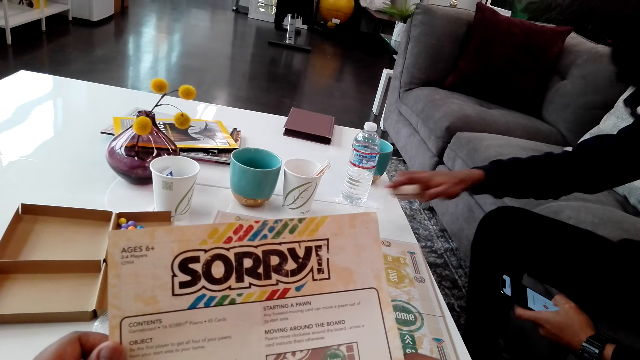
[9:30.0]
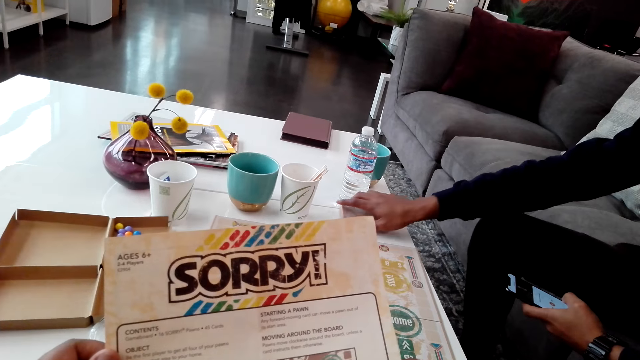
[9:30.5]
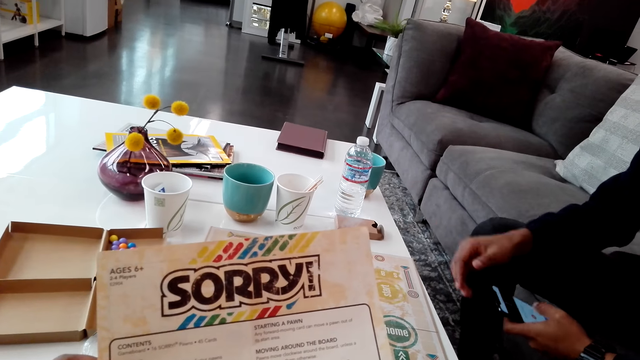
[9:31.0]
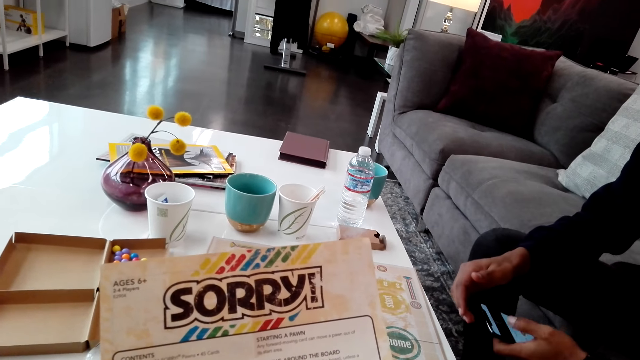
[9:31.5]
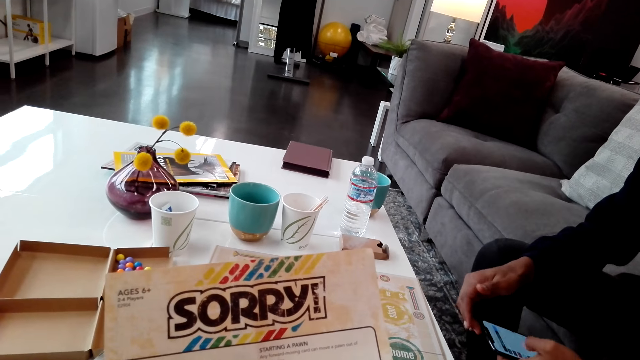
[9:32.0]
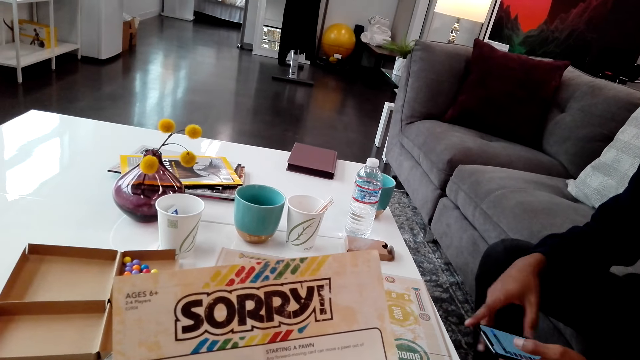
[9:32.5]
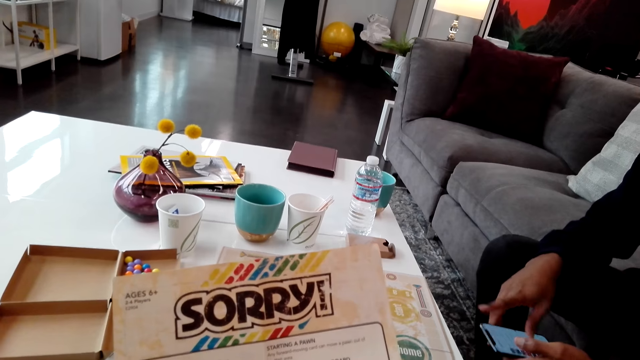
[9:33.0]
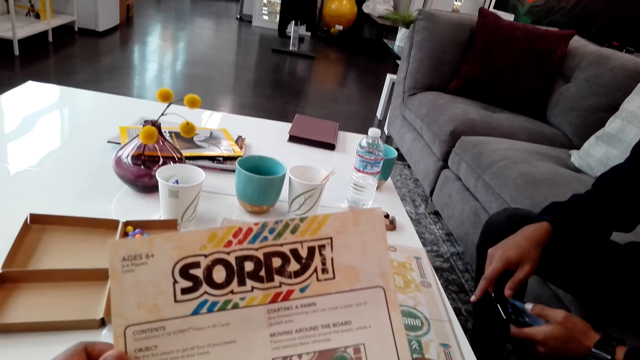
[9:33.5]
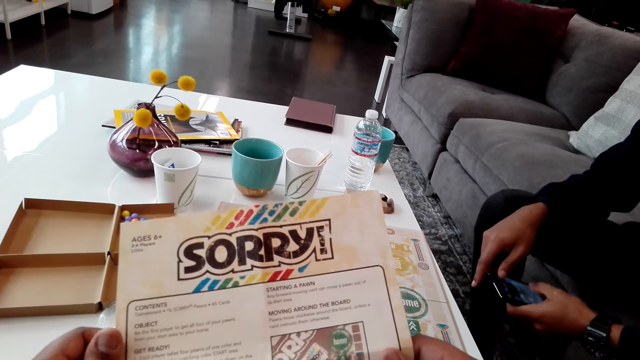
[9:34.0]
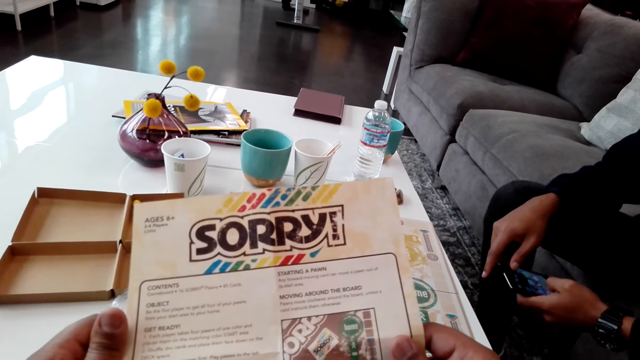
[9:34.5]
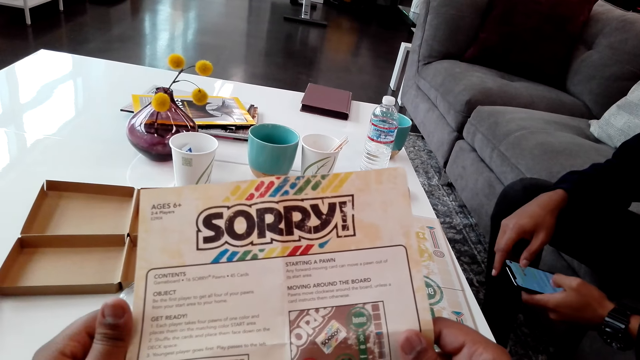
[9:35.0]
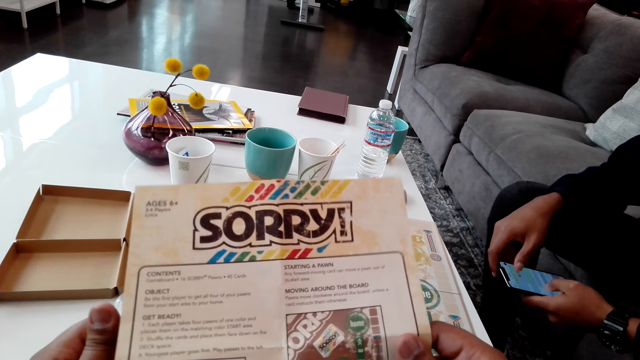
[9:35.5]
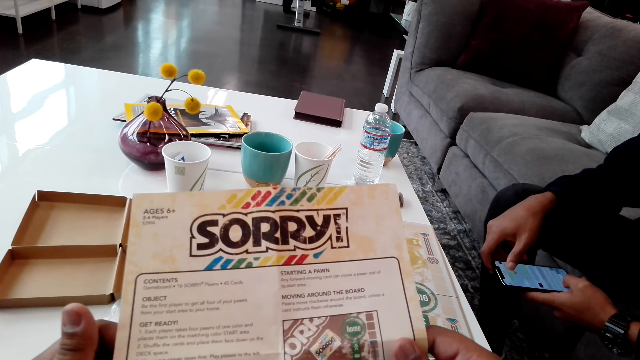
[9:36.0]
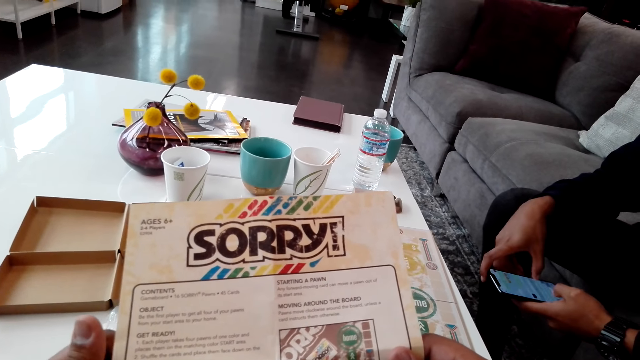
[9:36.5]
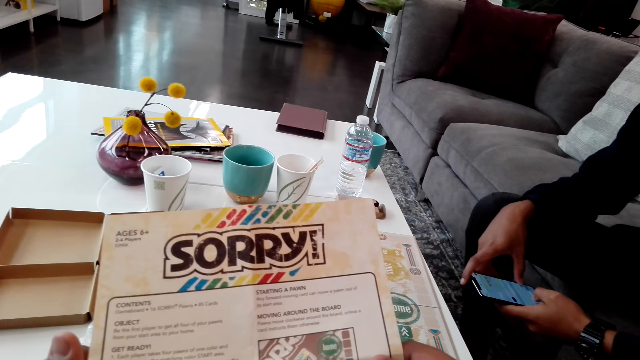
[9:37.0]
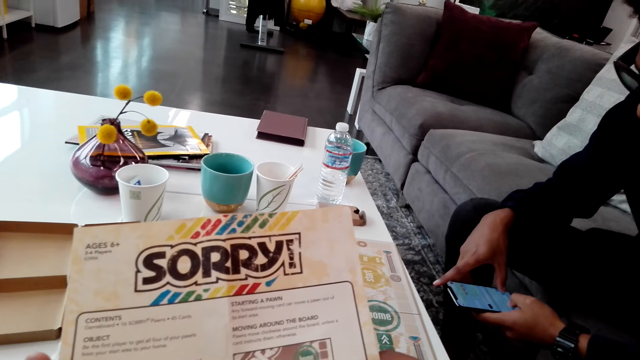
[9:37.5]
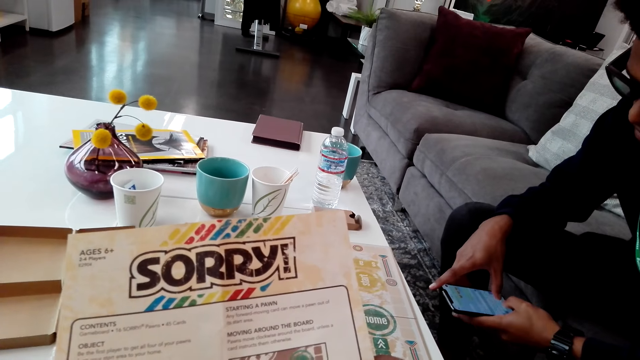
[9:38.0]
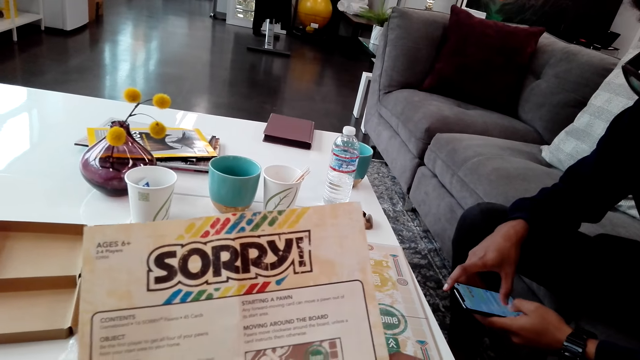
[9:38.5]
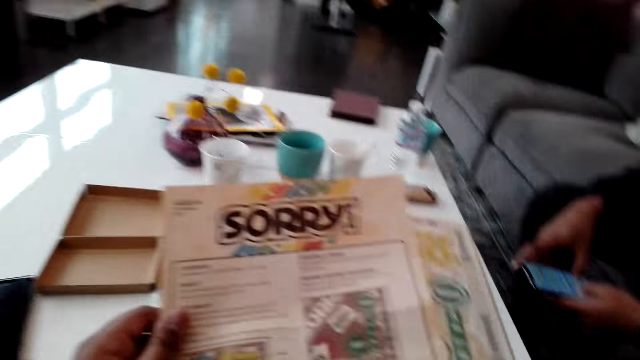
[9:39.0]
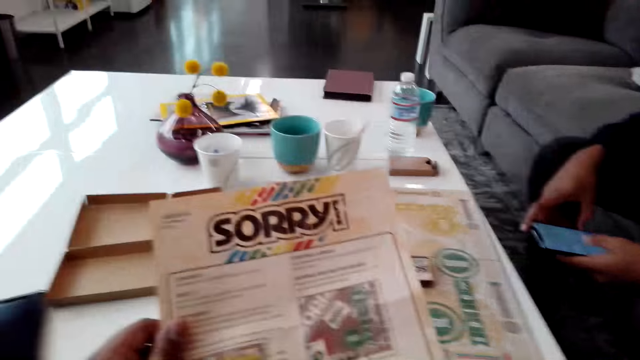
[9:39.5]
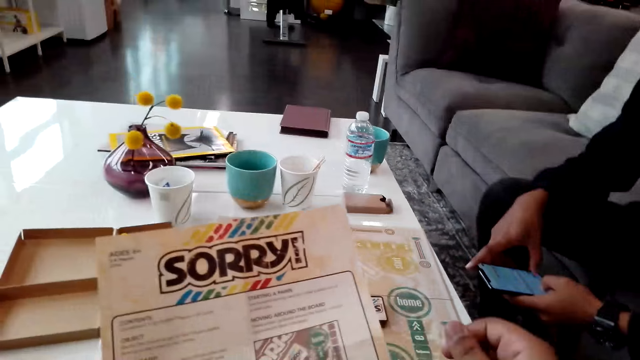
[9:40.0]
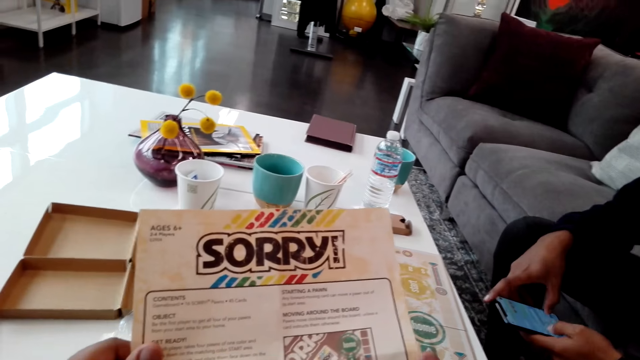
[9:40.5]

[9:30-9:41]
A man puts a card pack down. The man uses a phone.

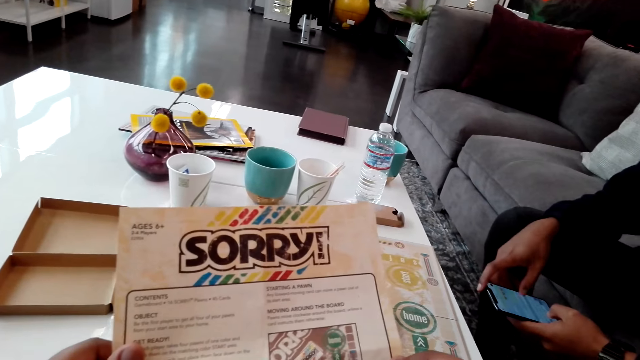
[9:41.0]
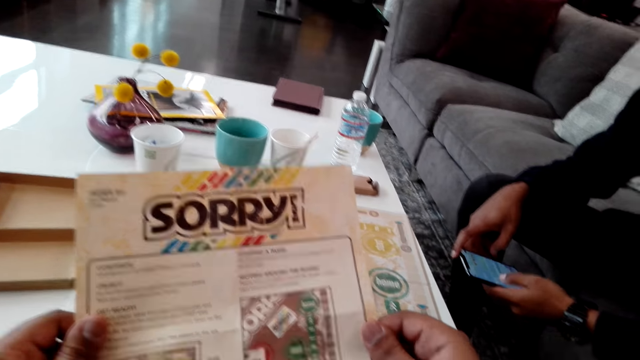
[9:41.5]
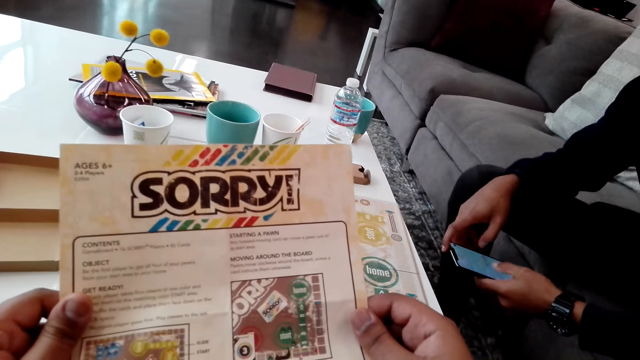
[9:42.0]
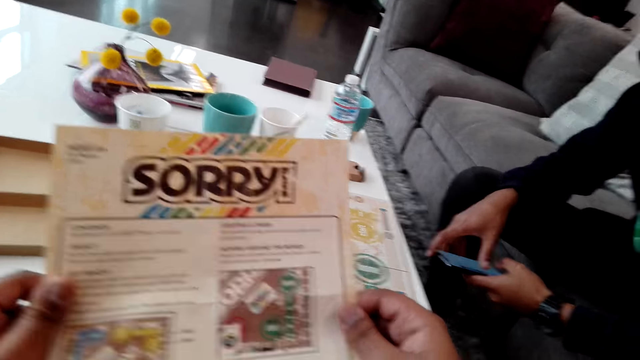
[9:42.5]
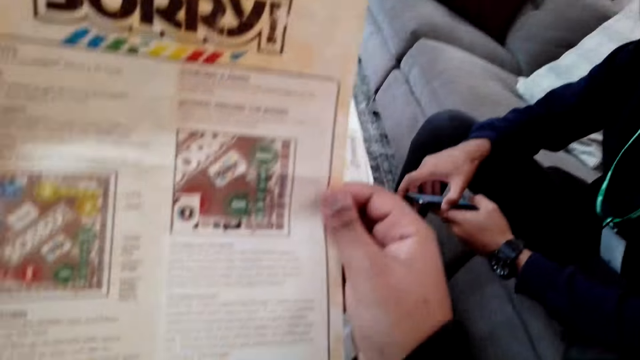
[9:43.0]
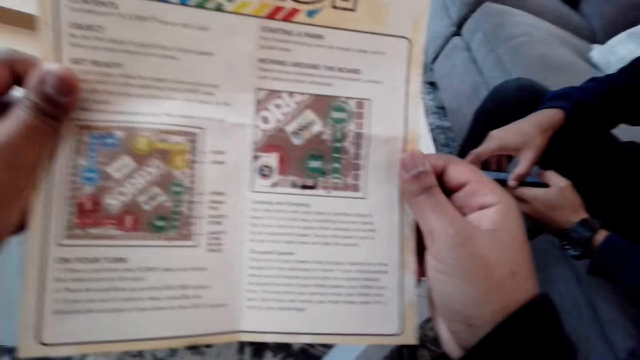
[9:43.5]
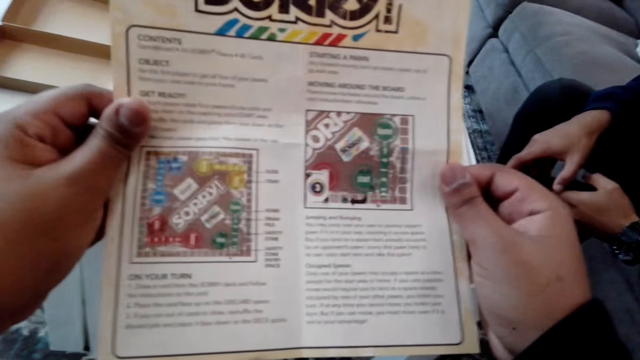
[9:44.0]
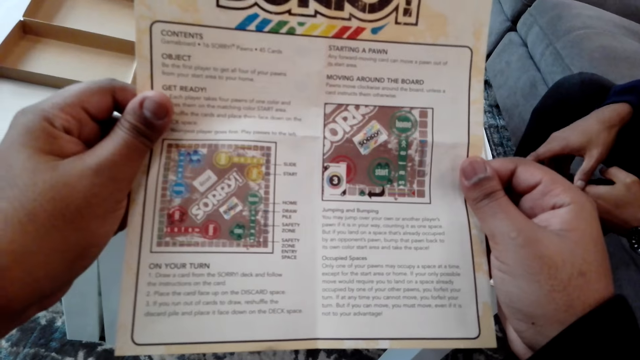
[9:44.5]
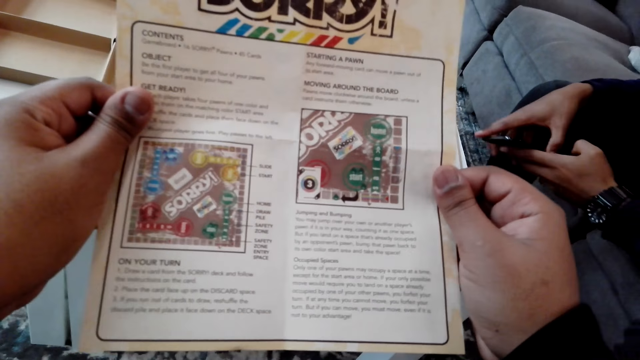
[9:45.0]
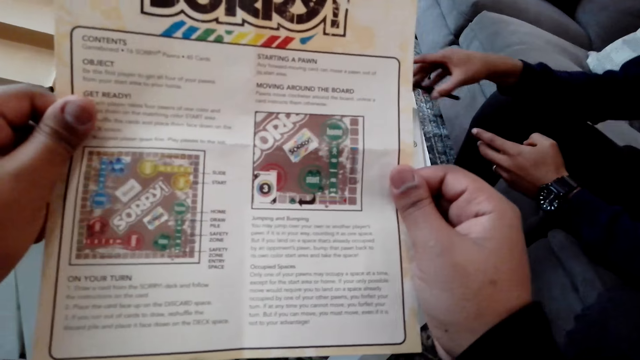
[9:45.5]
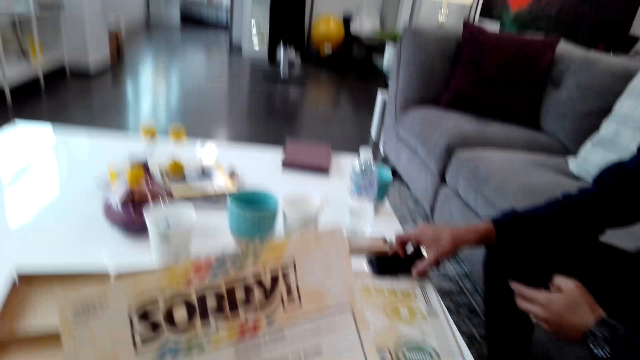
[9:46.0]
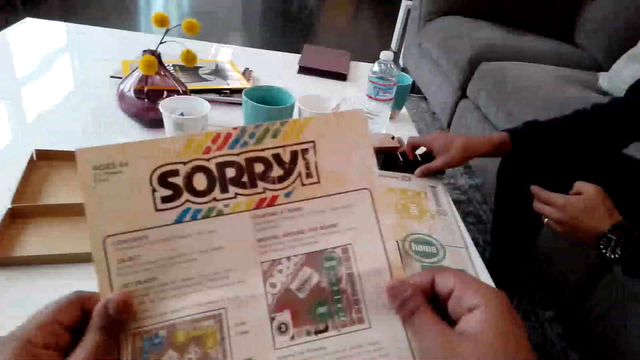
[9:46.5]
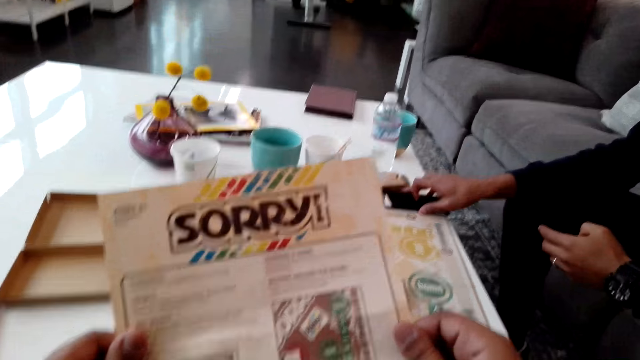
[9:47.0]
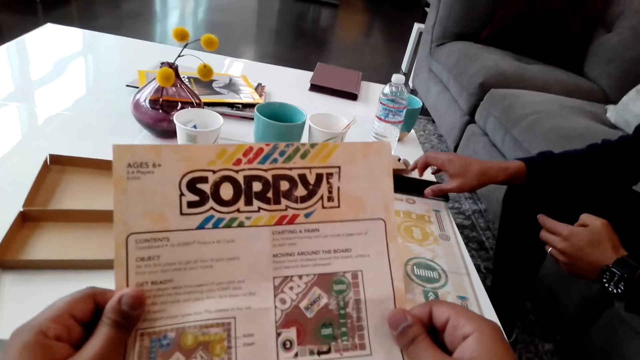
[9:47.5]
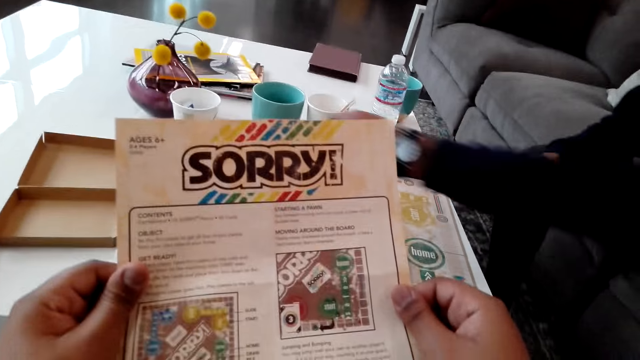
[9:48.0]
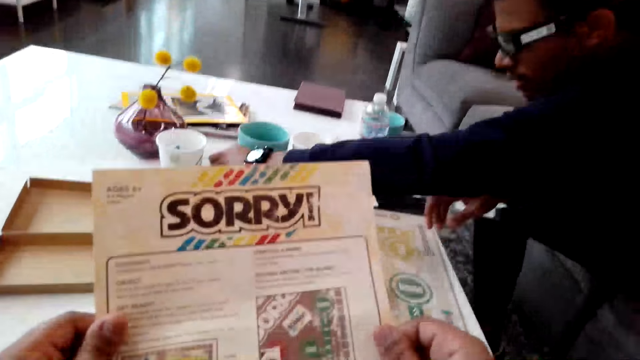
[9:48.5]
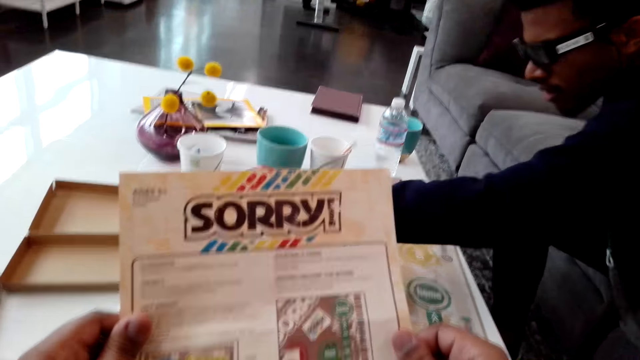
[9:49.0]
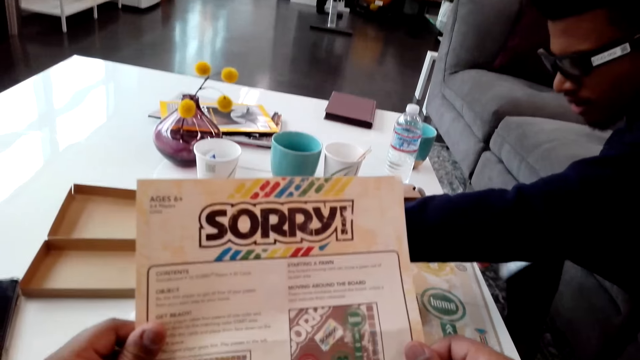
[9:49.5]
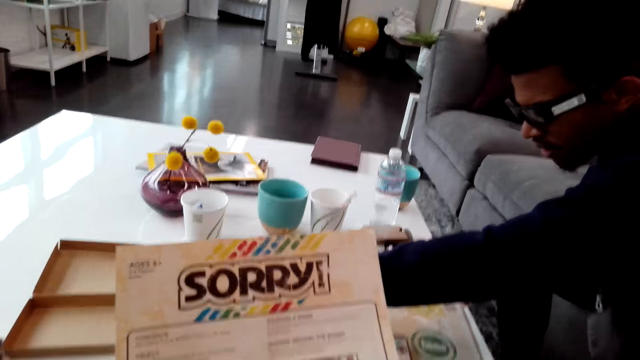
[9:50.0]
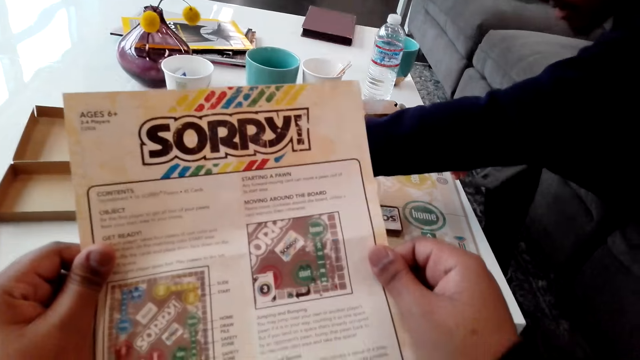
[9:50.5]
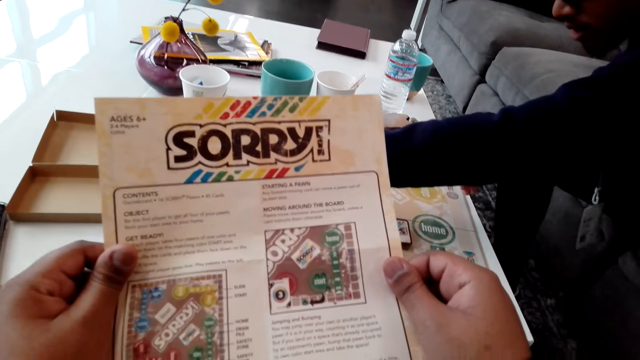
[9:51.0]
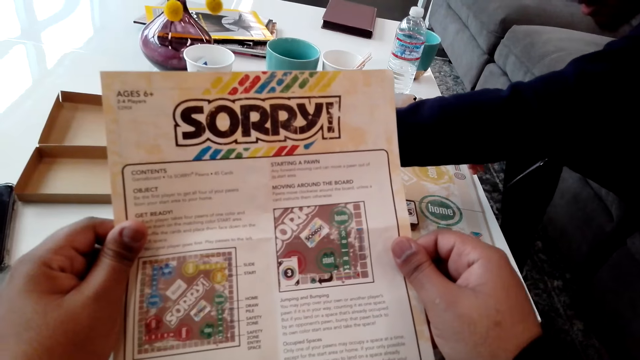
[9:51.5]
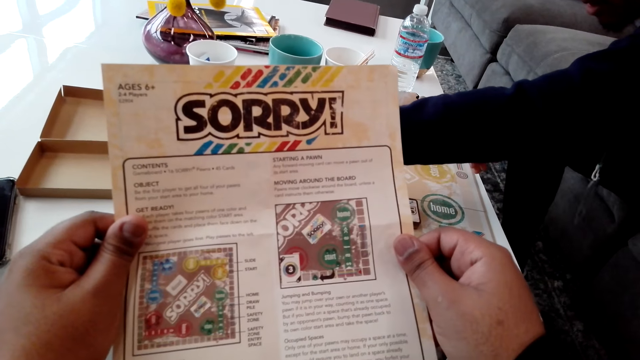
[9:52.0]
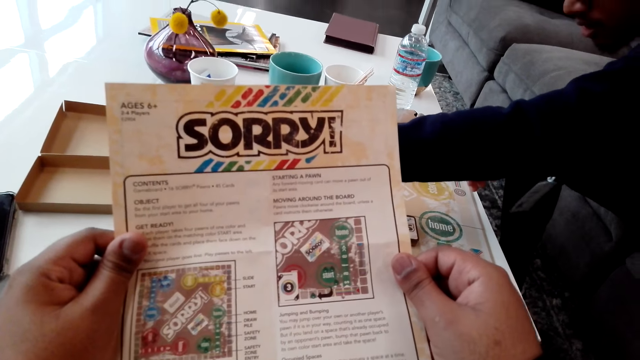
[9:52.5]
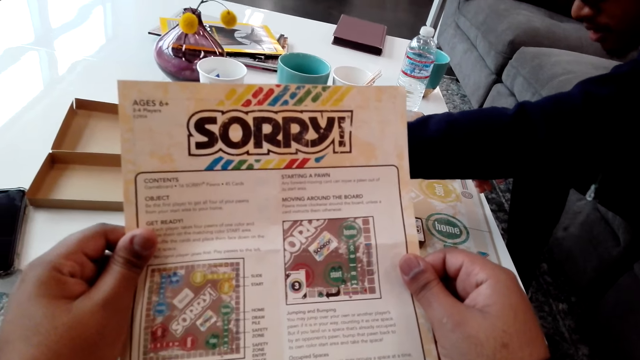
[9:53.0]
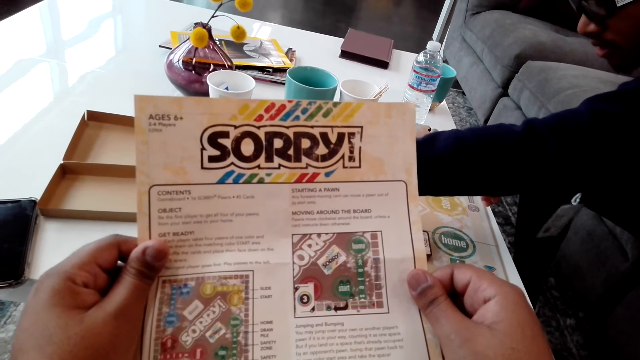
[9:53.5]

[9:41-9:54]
The camera wearer looks at a paper. A man puts a phone down. The camera wearer looks at the paper. The man moves hands.
